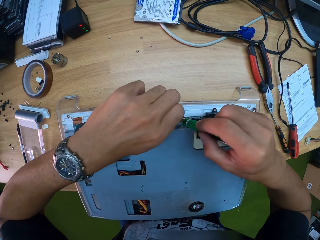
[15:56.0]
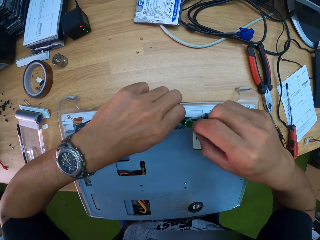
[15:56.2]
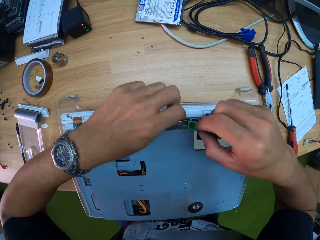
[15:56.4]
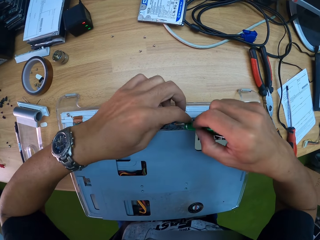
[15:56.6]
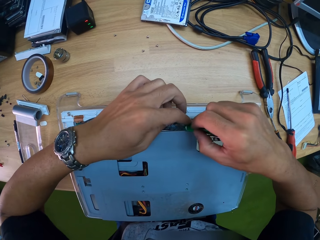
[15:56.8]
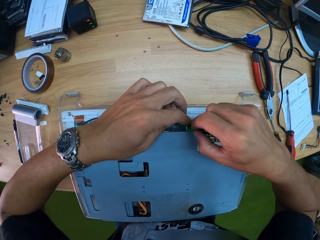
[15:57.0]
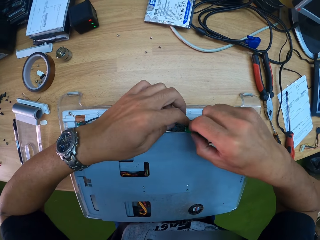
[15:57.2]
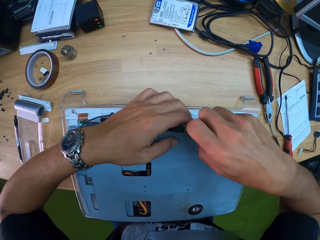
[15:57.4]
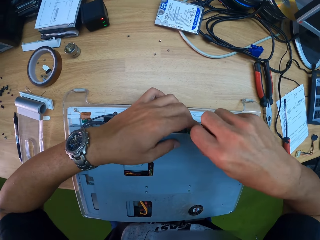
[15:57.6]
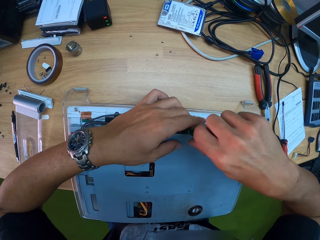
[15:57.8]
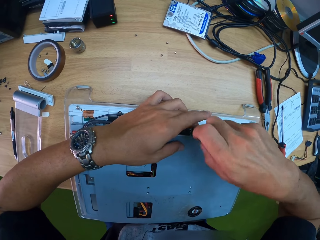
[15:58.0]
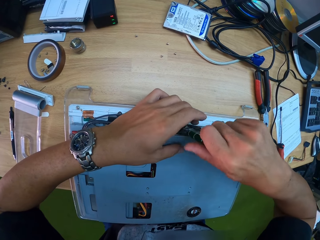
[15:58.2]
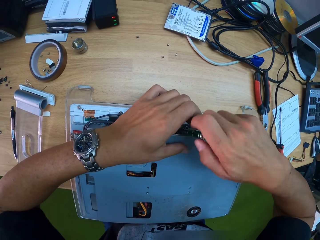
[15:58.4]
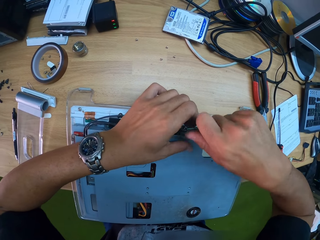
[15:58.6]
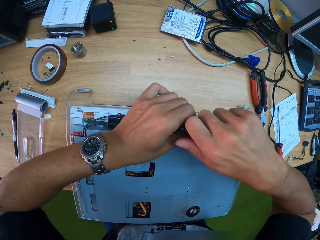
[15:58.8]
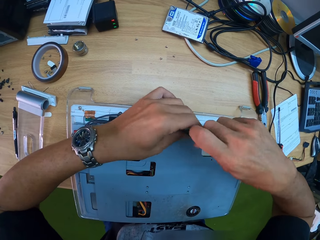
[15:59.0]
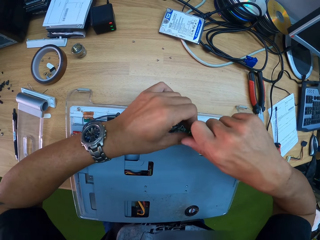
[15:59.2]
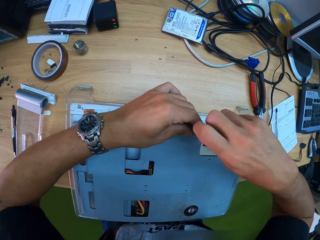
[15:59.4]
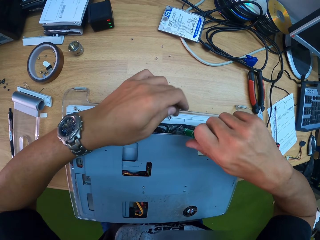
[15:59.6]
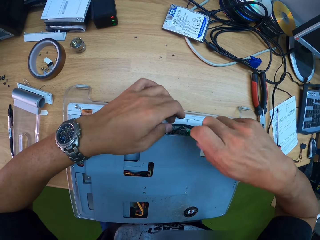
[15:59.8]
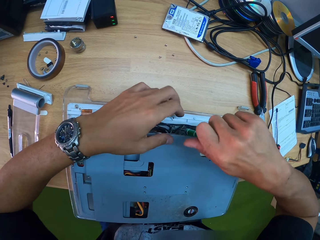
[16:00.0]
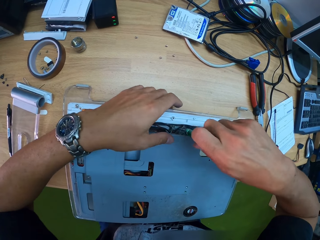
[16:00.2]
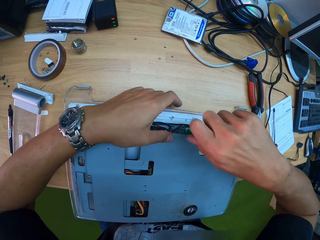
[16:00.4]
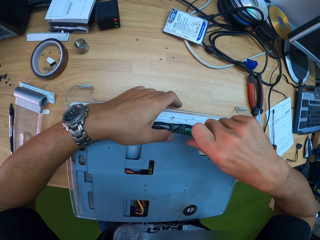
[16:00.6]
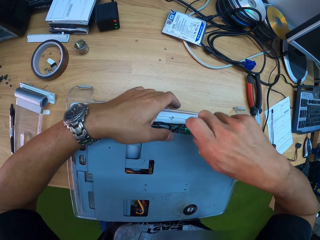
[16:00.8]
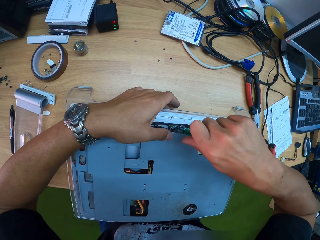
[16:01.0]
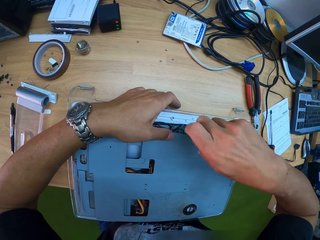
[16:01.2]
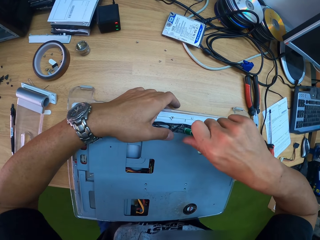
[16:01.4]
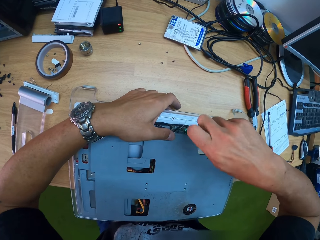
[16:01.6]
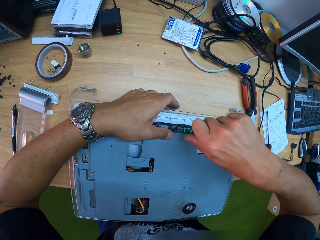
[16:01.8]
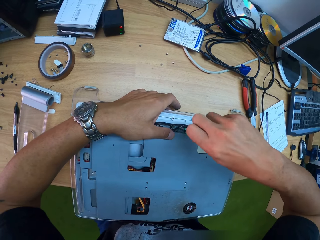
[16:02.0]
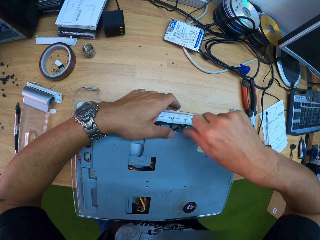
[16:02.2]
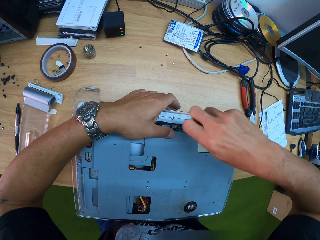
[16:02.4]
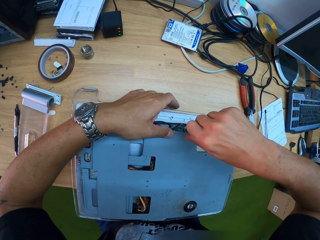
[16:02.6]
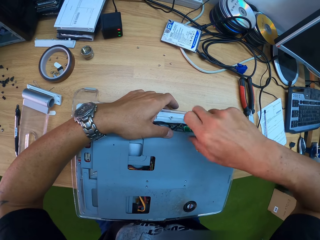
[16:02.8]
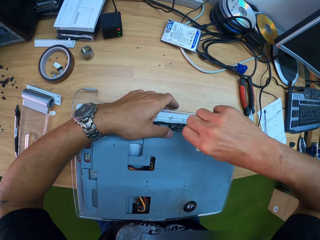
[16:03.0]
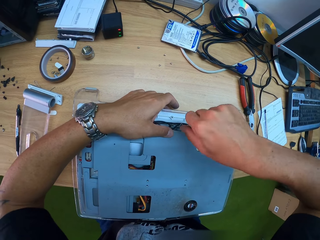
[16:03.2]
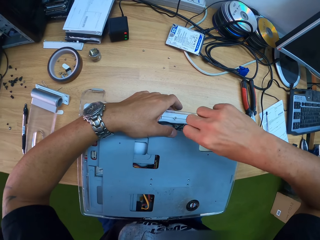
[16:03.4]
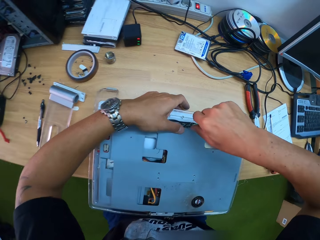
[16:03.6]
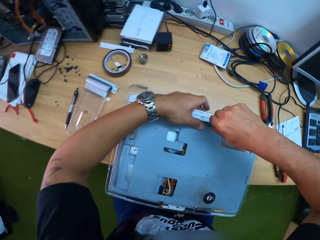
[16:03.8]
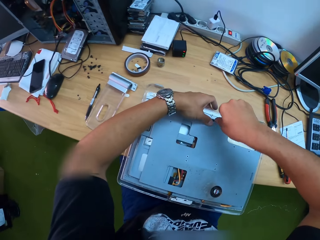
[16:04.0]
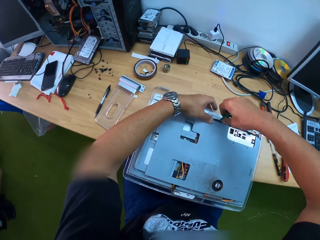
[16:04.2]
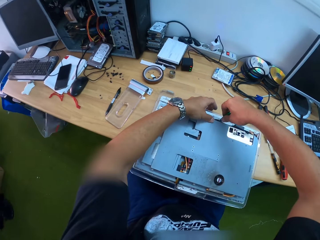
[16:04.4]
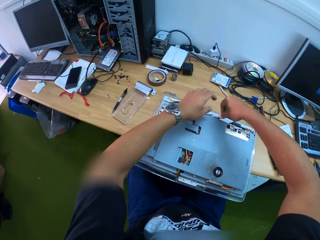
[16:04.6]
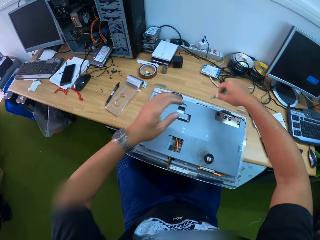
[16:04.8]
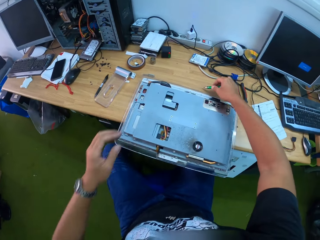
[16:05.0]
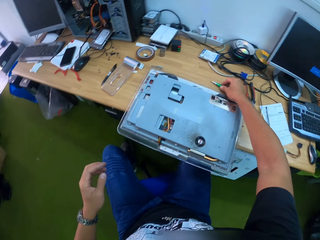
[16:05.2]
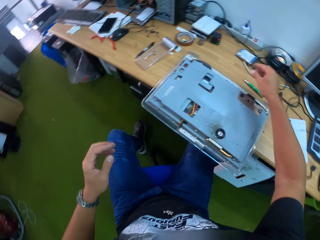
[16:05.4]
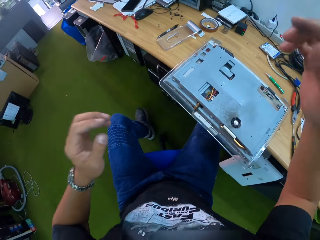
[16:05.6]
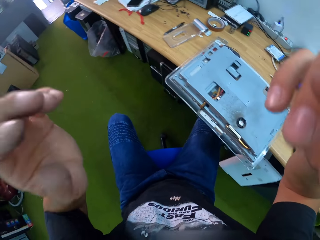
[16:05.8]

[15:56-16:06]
The camera wearer fixes the screw to the tip of the screwdriver. He screws the screw into the CPU or laptop with the screwdriver. He holds the laptop with the left hand. He drops the screwdriver on the table with his right hand. He holds the screwdriver.
